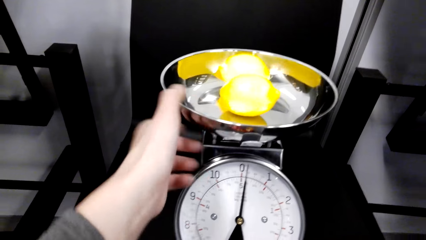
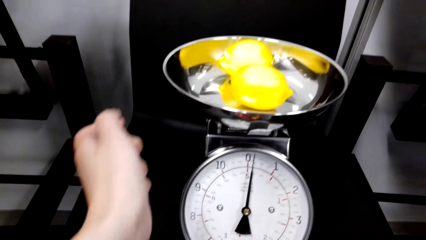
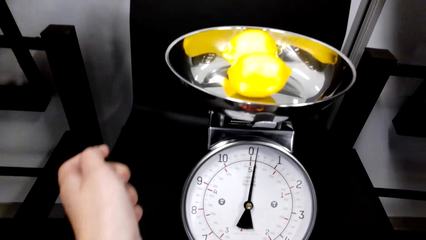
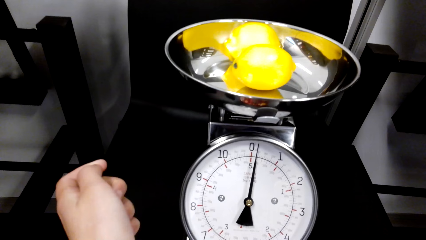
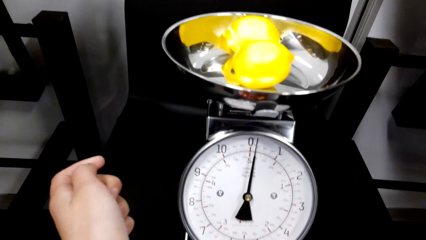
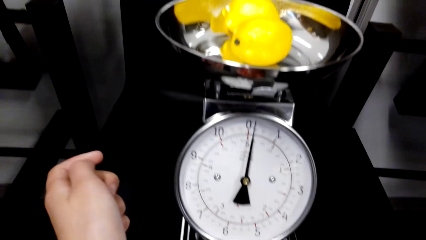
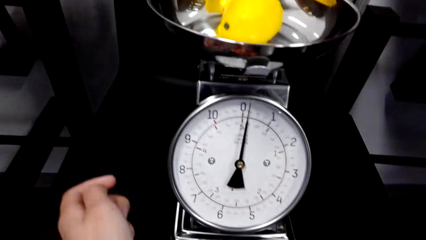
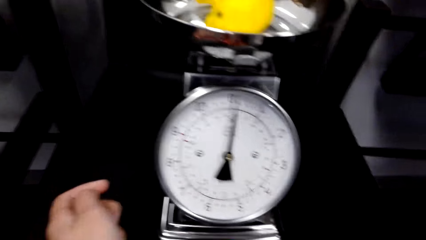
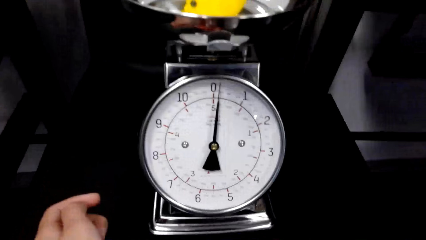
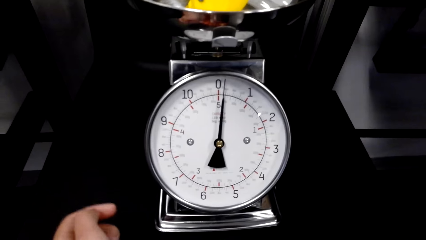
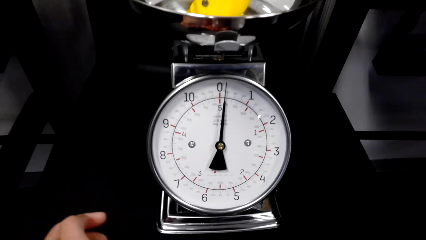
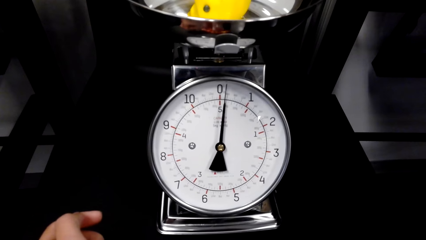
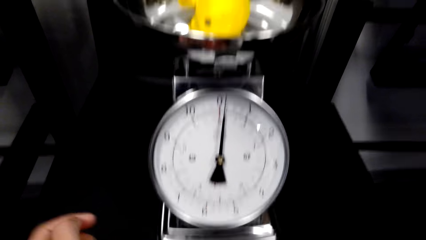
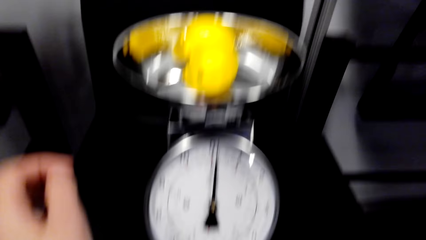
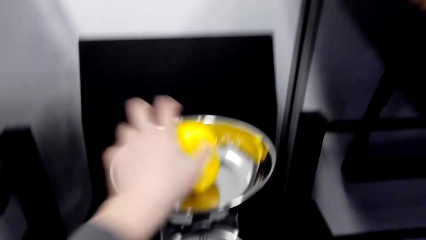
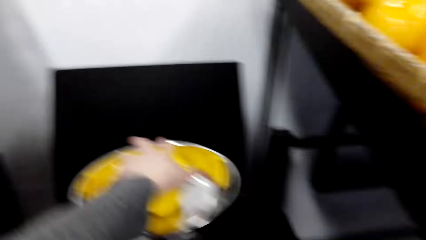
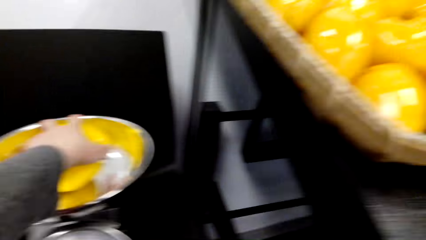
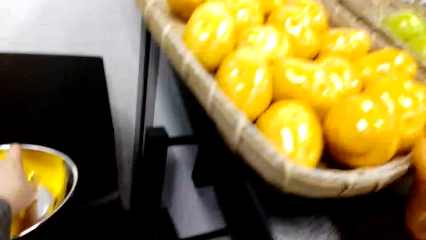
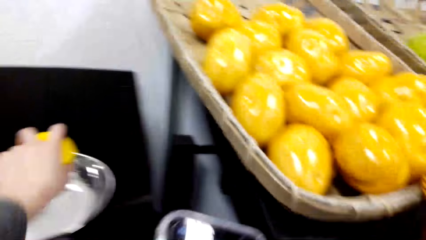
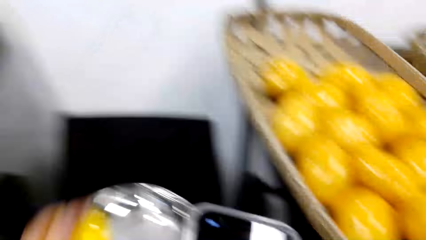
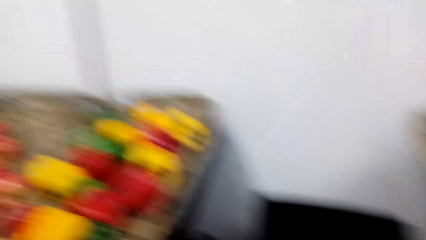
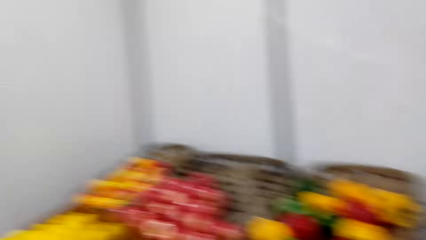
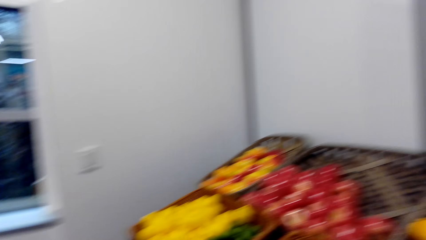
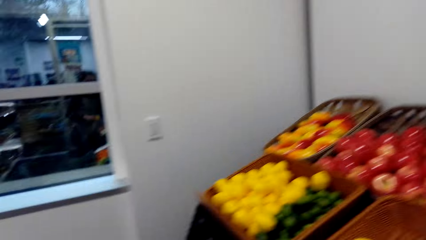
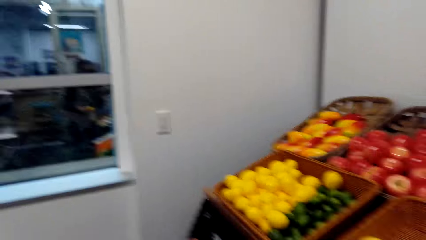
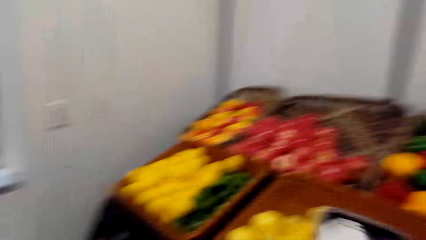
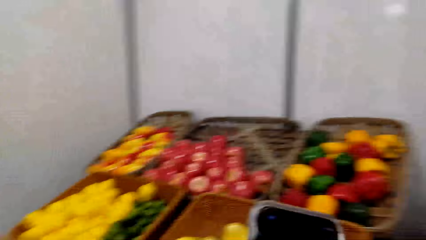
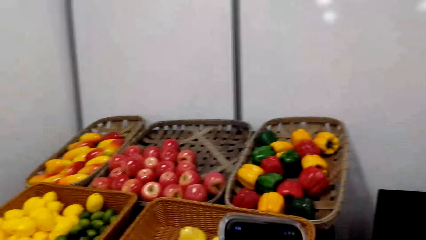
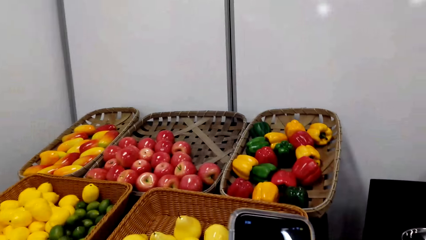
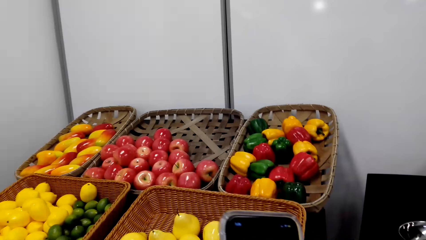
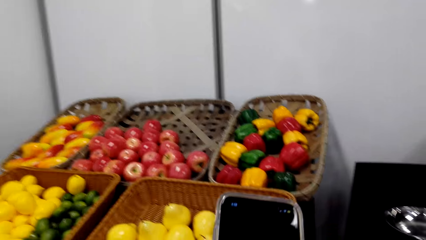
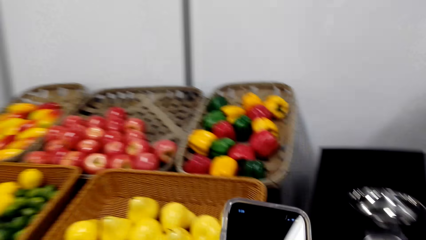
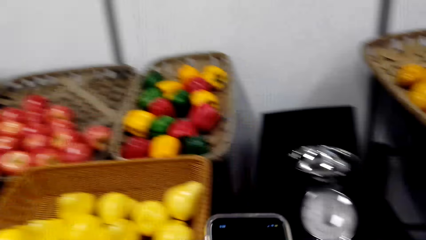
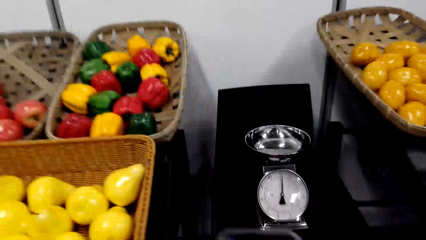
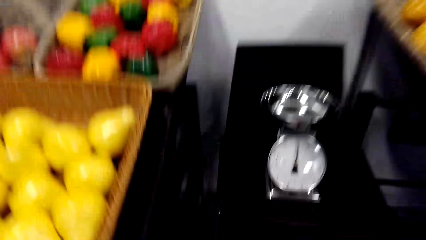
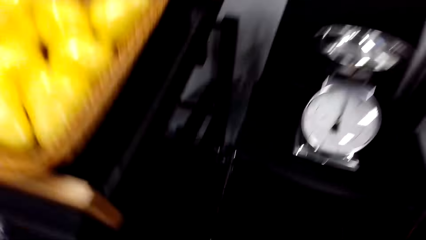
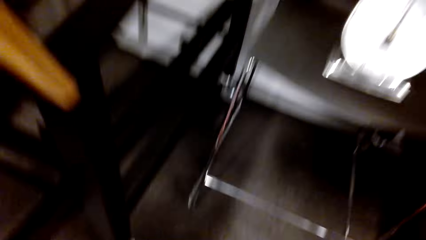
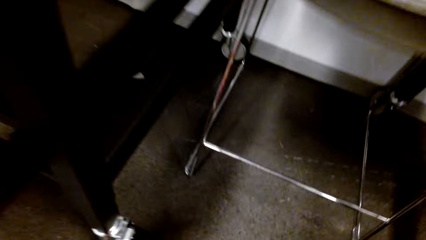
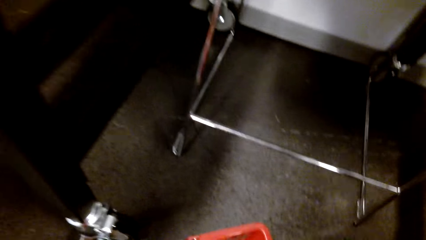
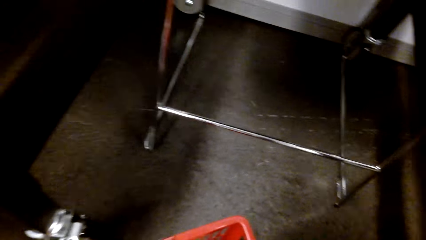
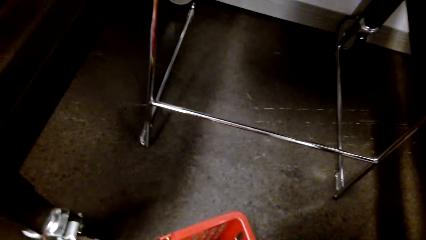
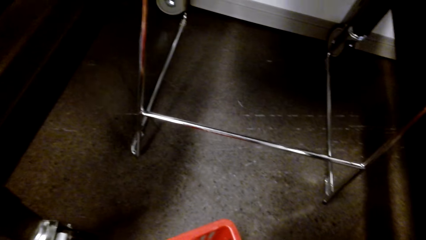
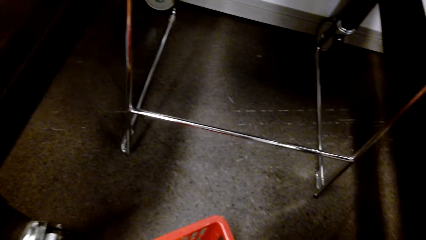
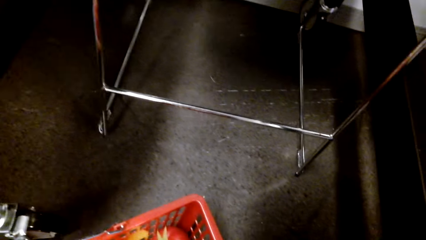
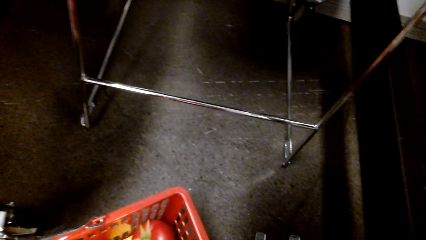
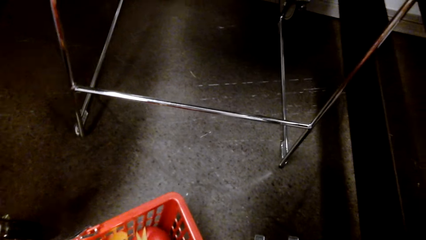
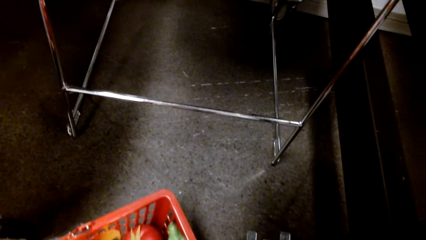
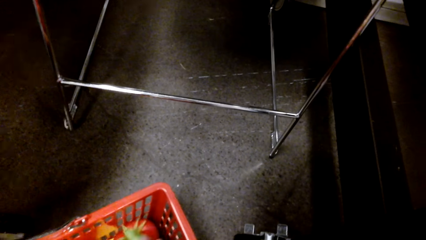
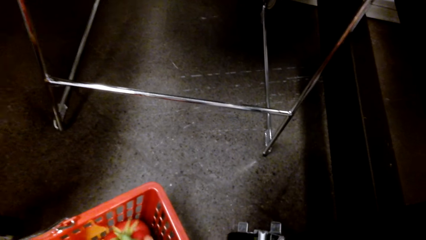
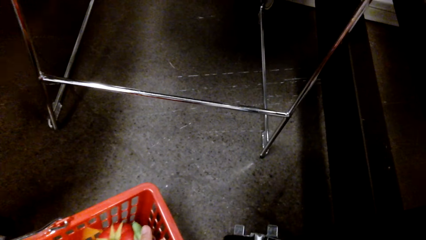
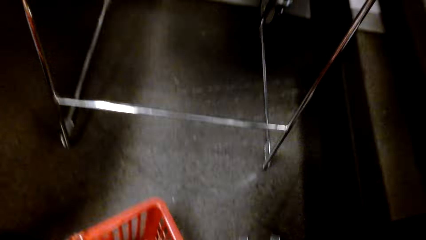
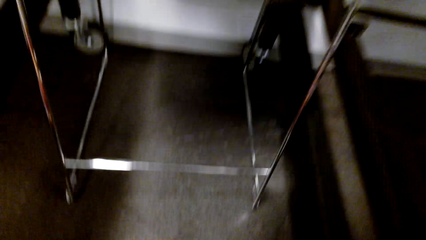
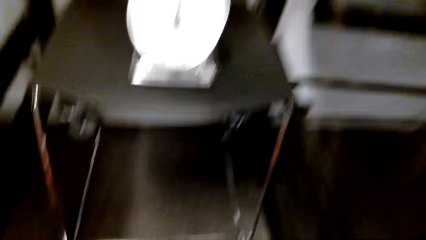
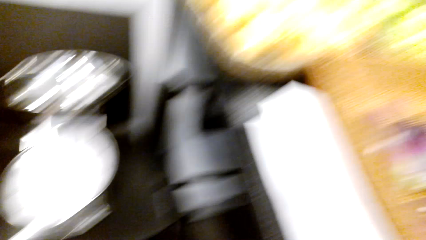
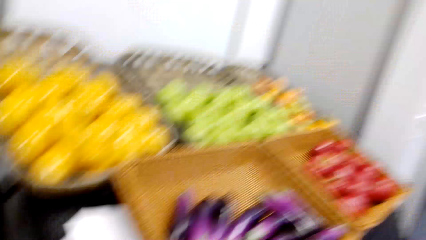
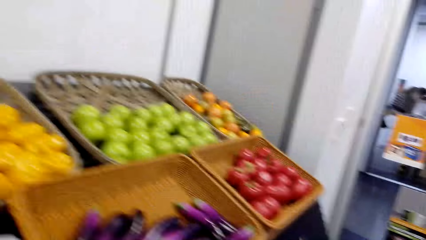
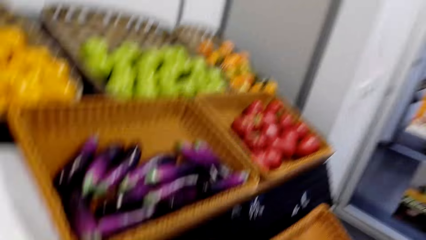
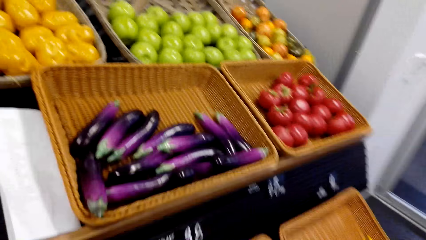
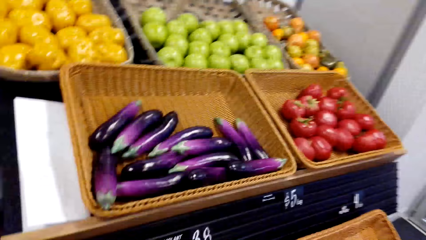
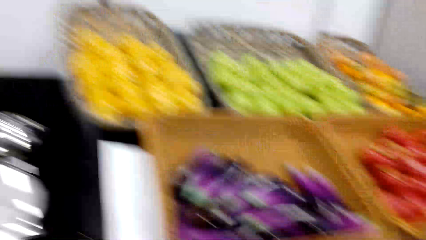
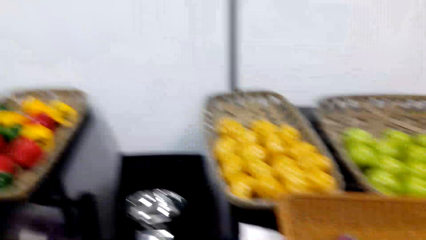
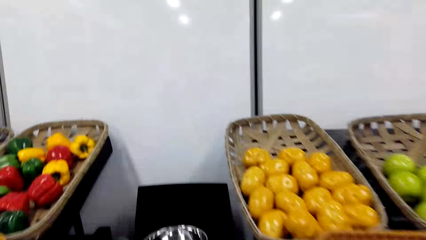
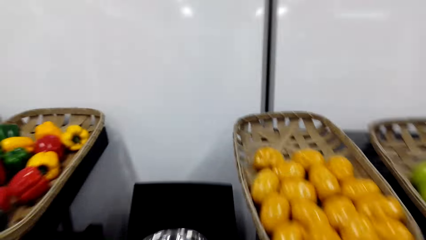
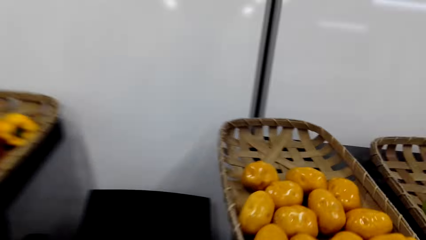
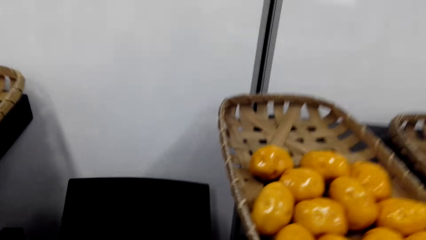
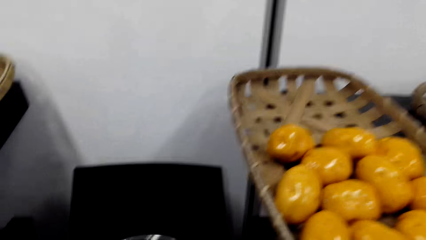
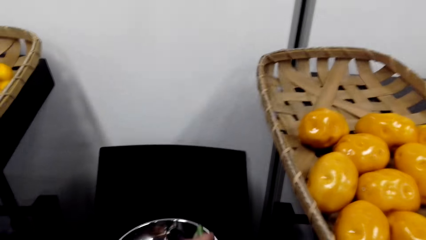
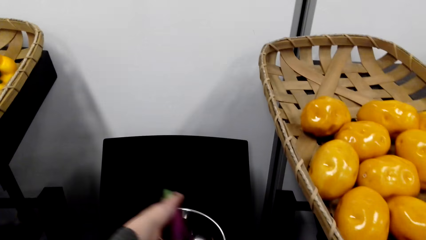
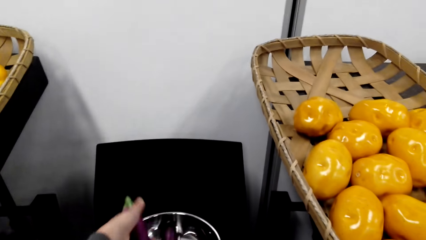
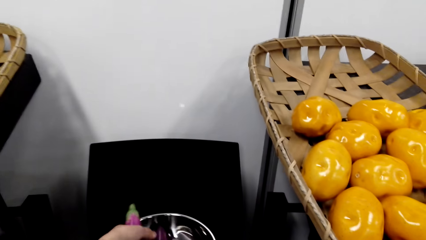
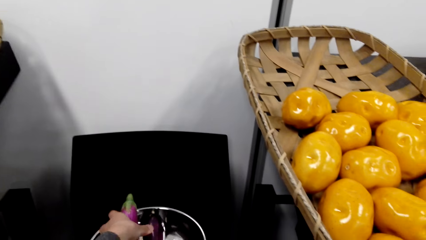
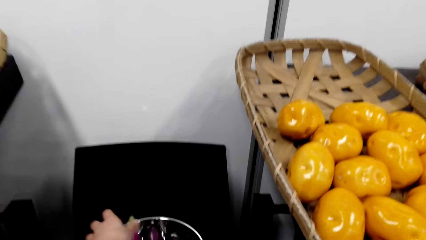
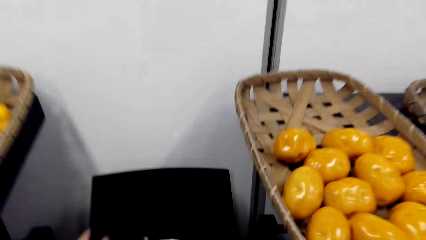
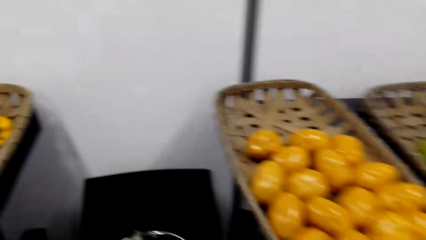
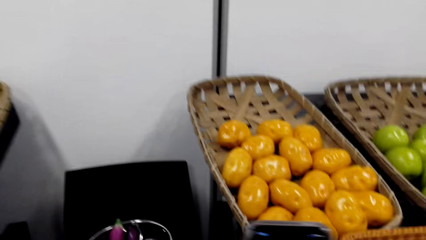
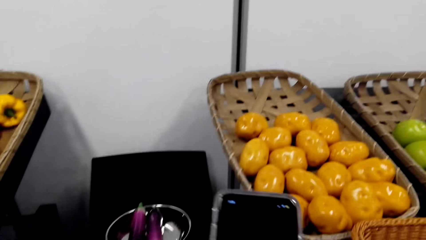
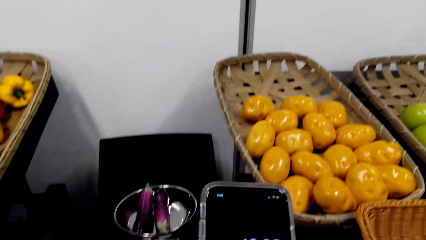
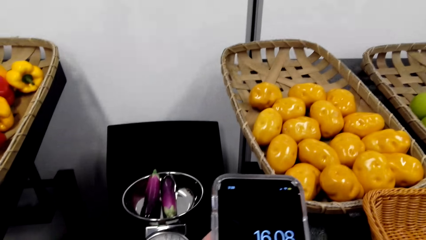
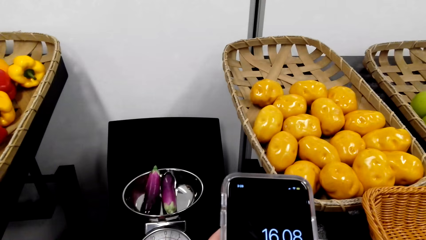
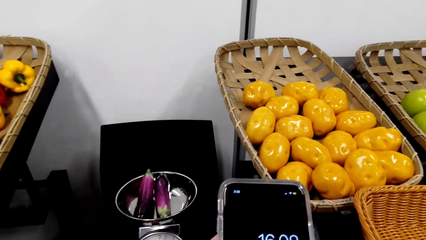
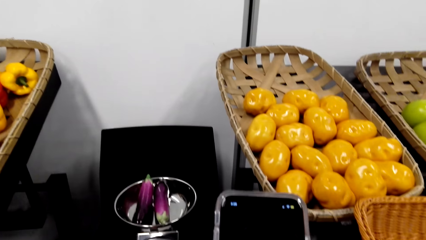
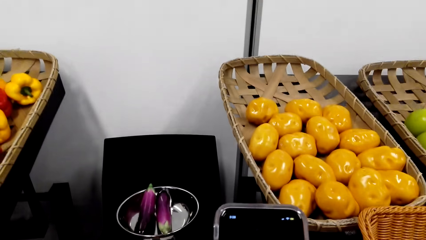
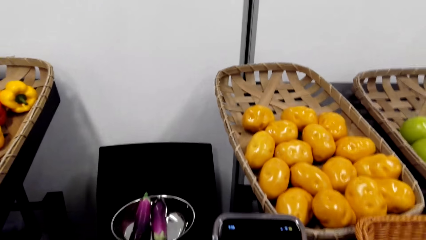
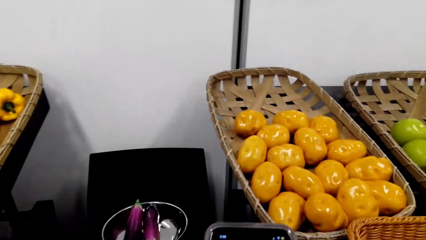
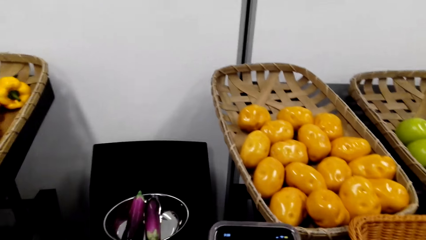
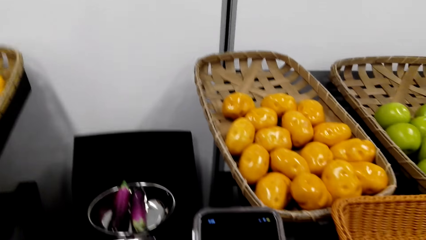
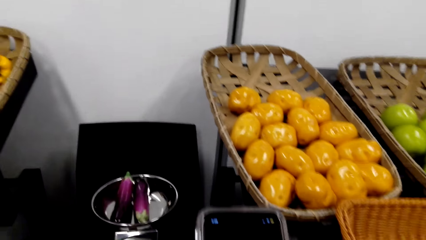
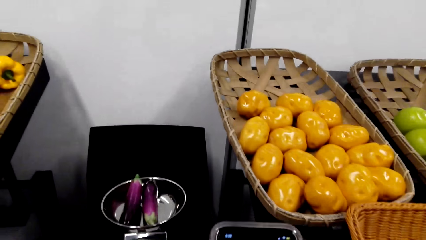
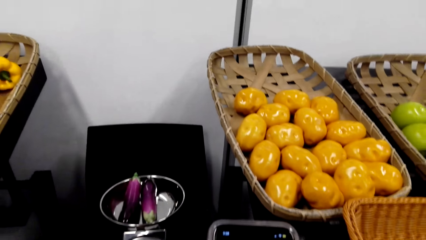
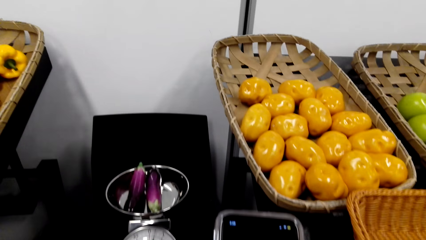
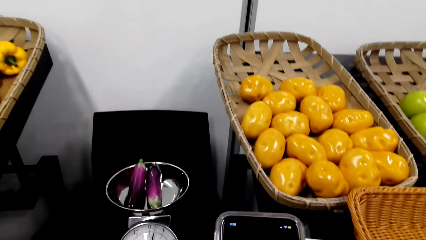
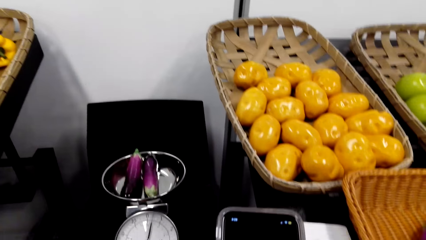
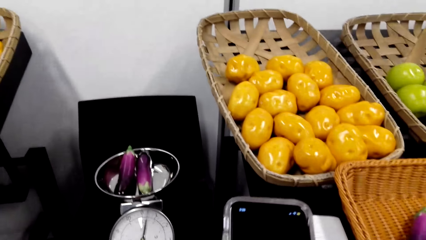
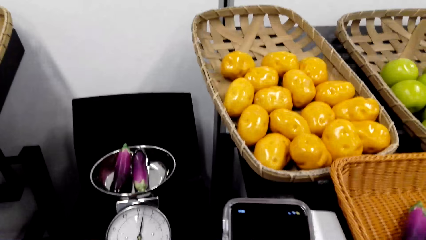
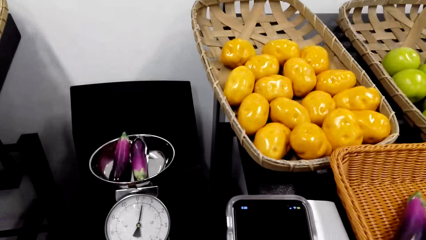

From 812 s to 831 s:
The camera wearer adjusts a weighing plate. They look at the scale. They look around a grocery store. They pick fruits from a weighing machine. They look around. They walk around the grocery store. They operate a mobile phone. They adjust a basket on the floor. They pick eggplants from a basket. They walk around the grocery store, look around the grocery store, and walk around the grocery store. They scroll through the phone and look at the weighing scale.
